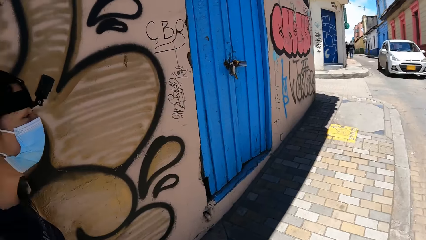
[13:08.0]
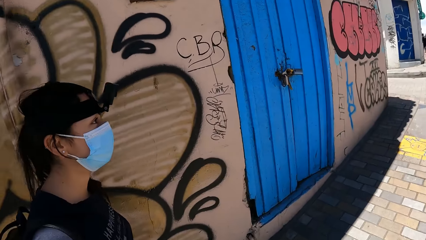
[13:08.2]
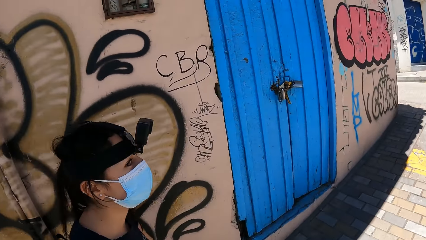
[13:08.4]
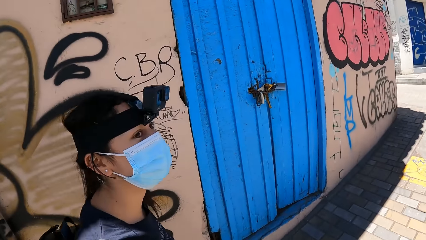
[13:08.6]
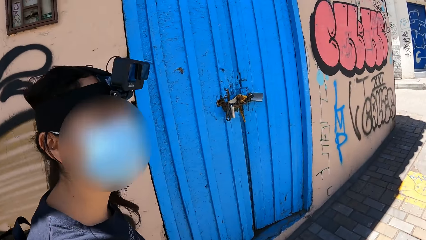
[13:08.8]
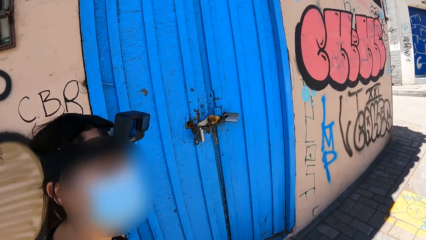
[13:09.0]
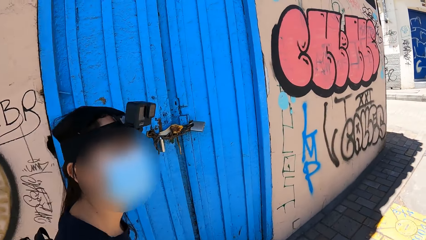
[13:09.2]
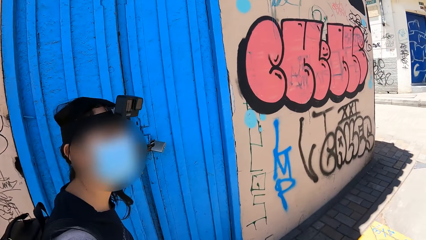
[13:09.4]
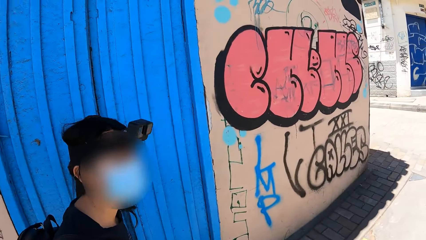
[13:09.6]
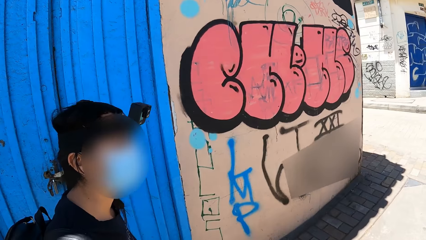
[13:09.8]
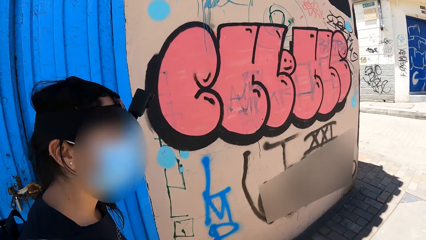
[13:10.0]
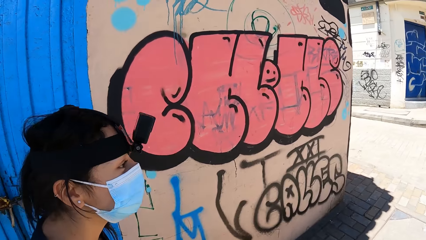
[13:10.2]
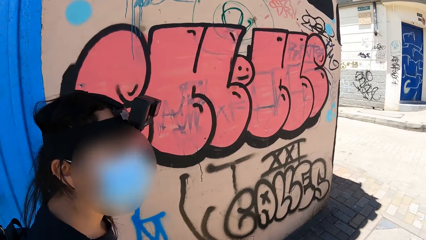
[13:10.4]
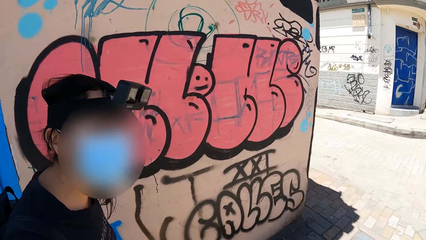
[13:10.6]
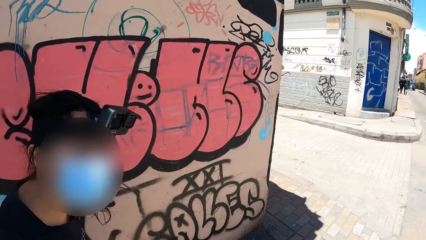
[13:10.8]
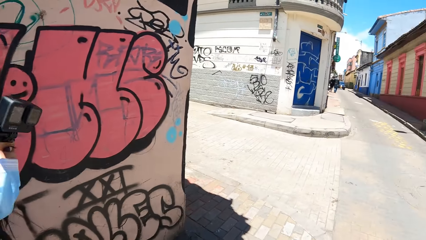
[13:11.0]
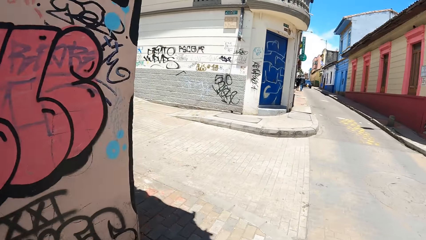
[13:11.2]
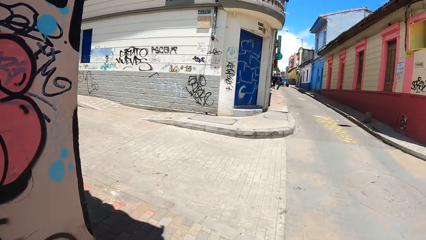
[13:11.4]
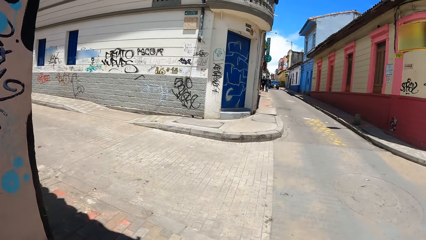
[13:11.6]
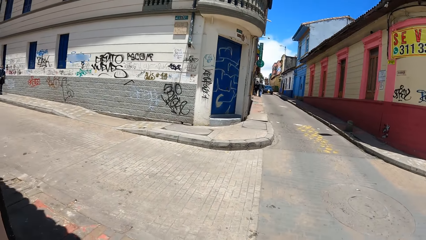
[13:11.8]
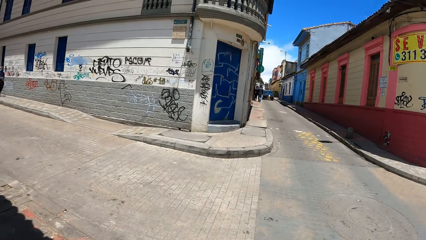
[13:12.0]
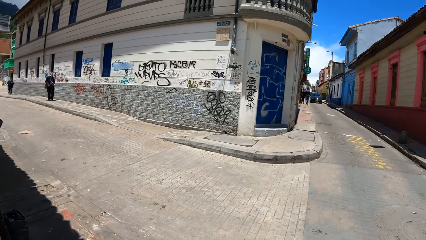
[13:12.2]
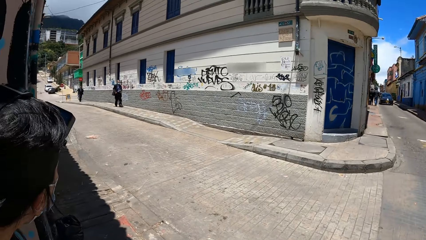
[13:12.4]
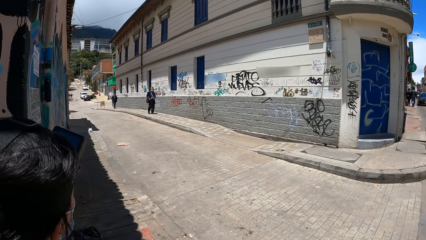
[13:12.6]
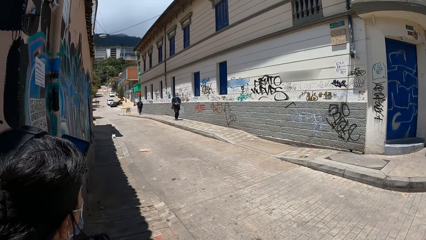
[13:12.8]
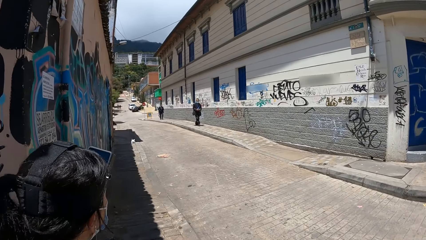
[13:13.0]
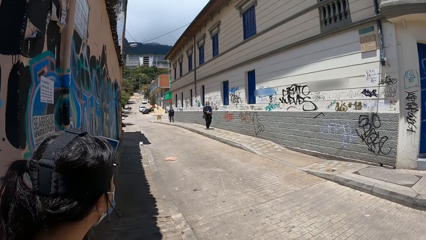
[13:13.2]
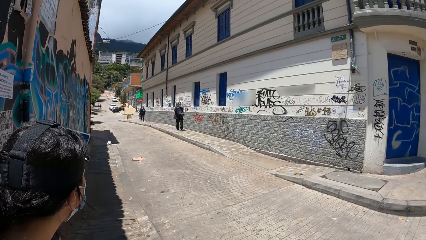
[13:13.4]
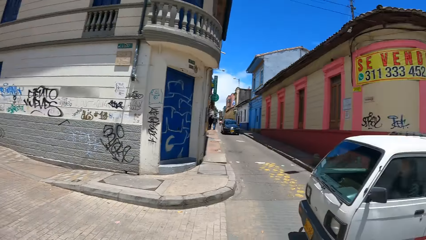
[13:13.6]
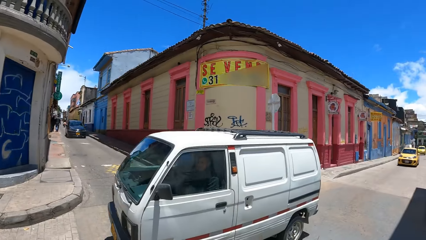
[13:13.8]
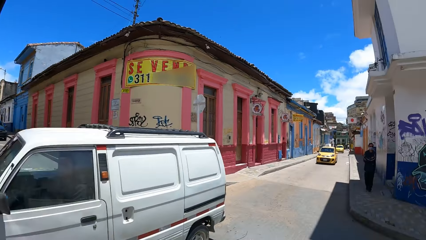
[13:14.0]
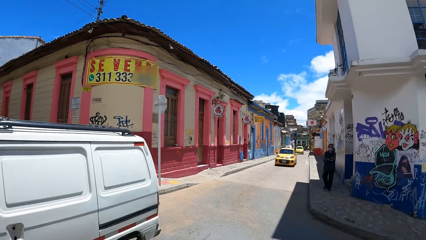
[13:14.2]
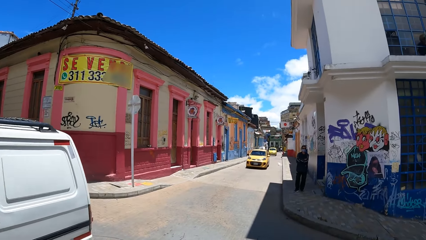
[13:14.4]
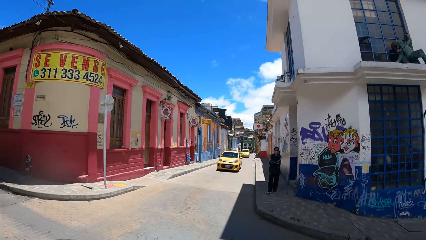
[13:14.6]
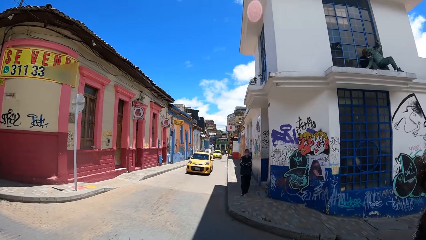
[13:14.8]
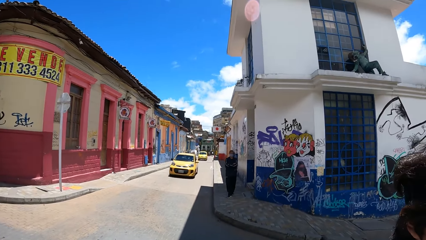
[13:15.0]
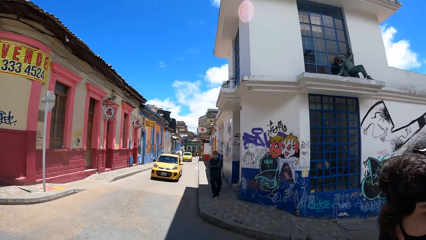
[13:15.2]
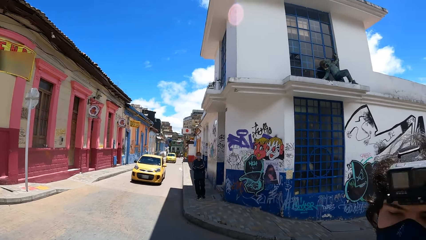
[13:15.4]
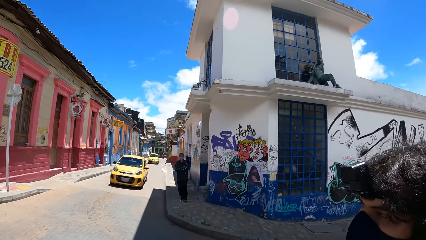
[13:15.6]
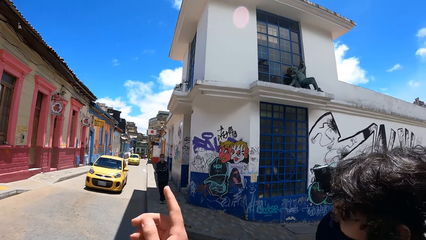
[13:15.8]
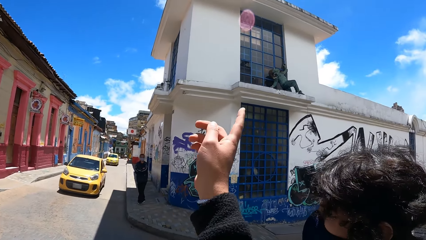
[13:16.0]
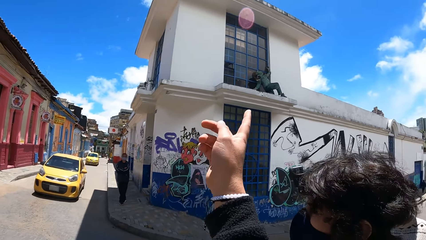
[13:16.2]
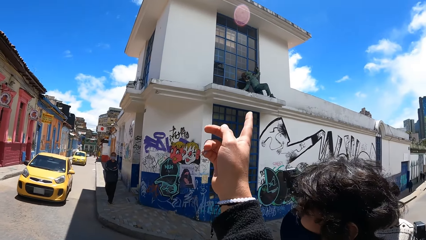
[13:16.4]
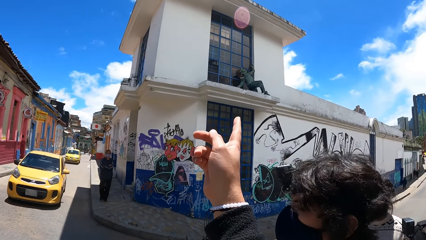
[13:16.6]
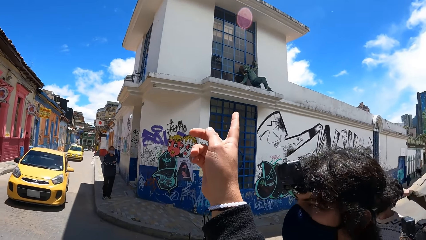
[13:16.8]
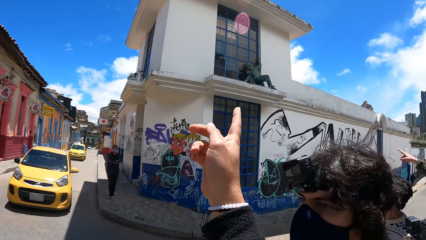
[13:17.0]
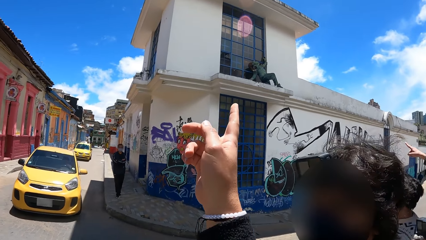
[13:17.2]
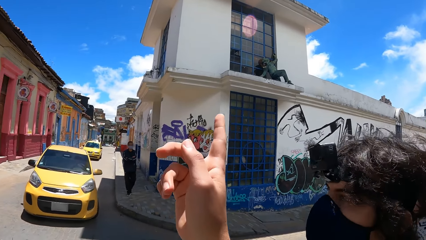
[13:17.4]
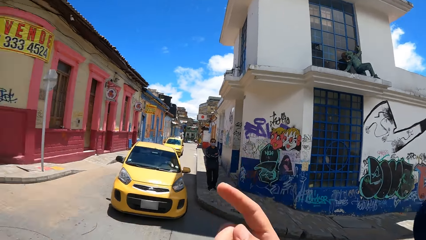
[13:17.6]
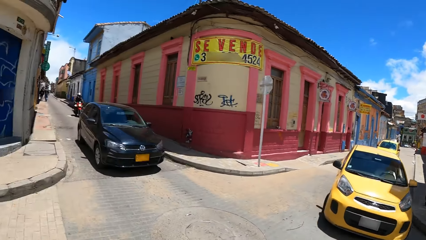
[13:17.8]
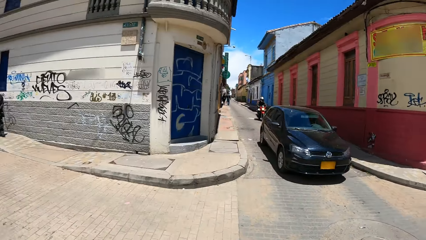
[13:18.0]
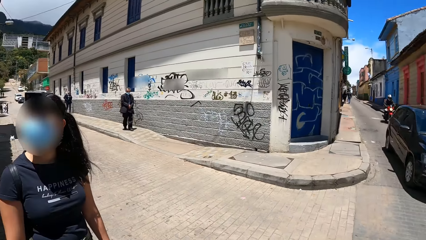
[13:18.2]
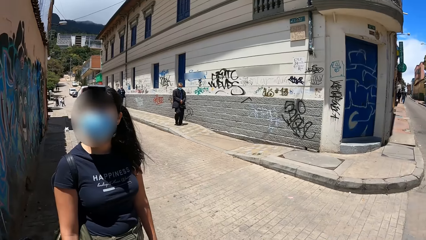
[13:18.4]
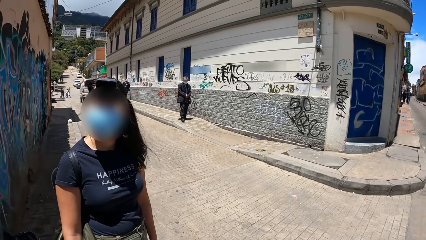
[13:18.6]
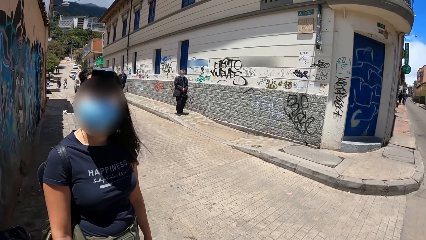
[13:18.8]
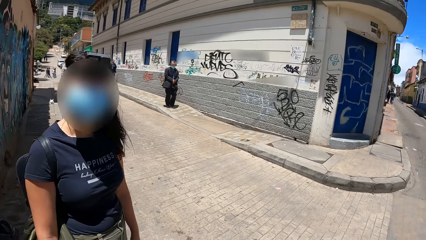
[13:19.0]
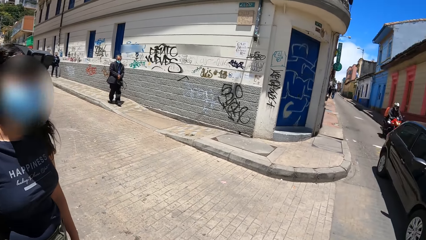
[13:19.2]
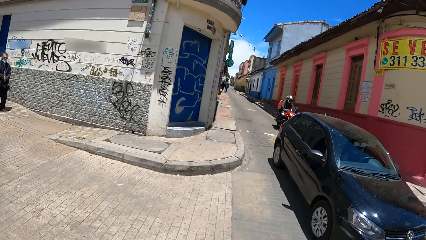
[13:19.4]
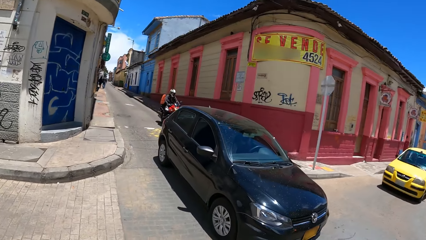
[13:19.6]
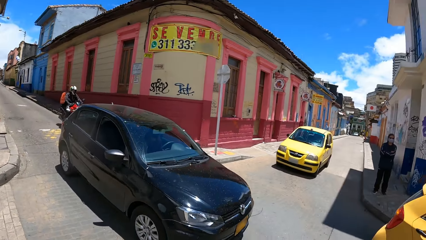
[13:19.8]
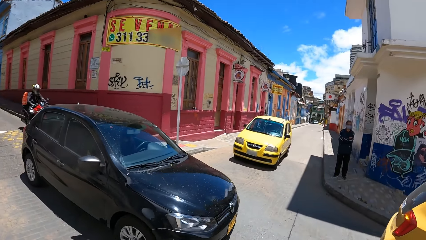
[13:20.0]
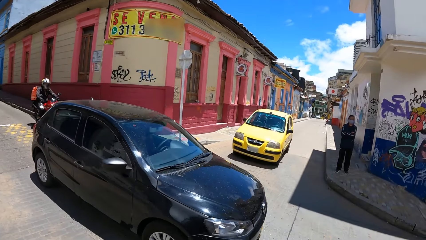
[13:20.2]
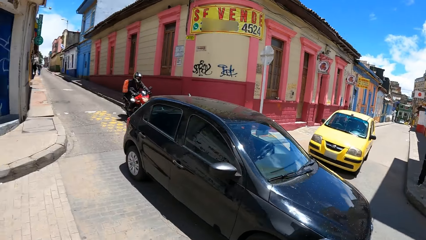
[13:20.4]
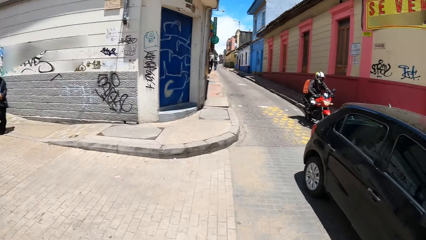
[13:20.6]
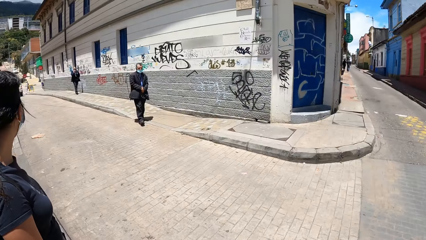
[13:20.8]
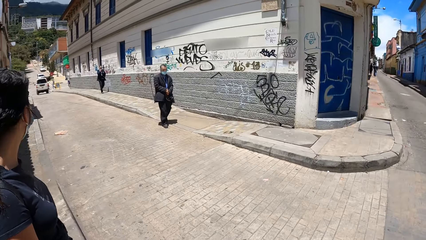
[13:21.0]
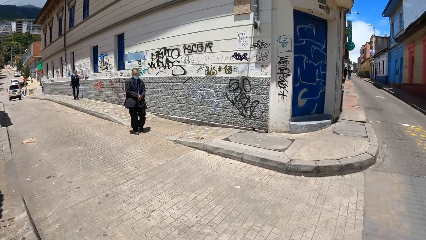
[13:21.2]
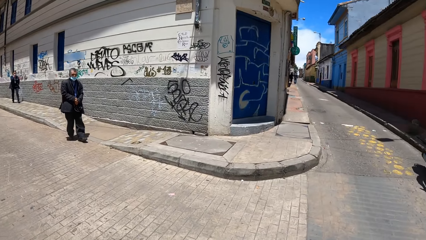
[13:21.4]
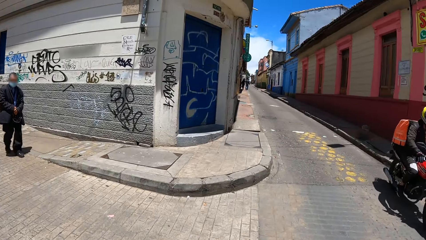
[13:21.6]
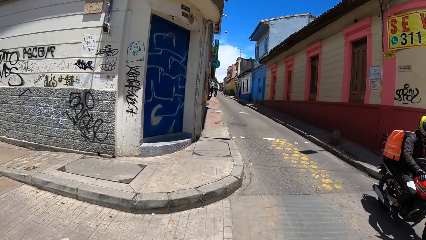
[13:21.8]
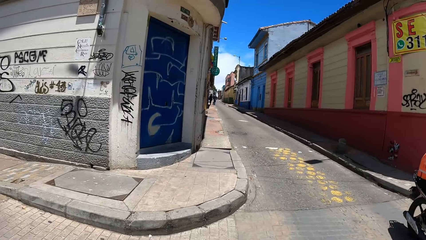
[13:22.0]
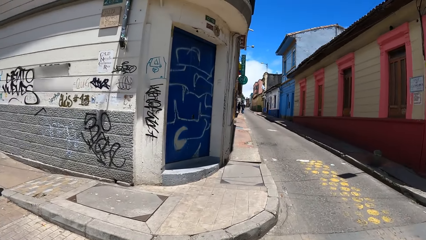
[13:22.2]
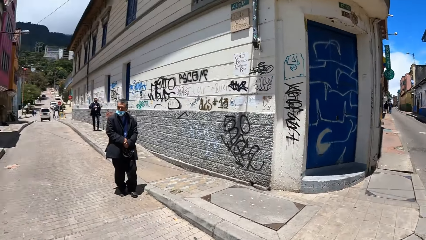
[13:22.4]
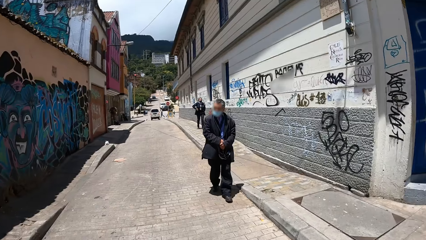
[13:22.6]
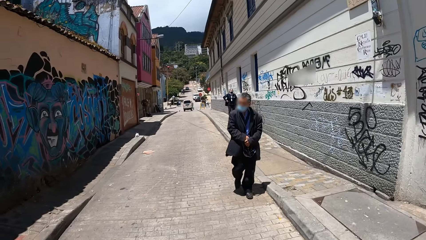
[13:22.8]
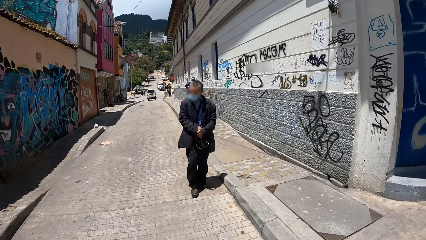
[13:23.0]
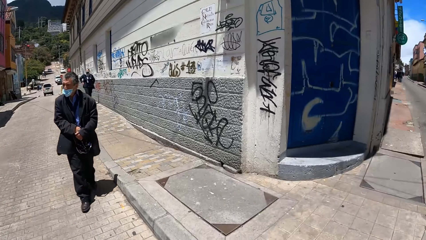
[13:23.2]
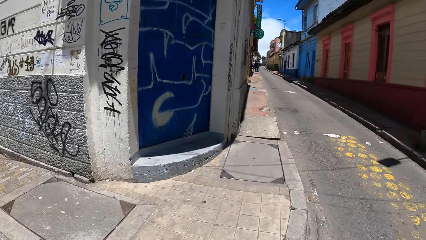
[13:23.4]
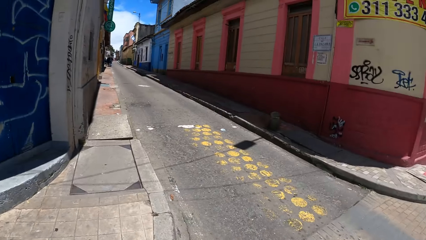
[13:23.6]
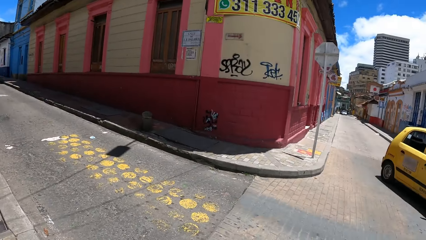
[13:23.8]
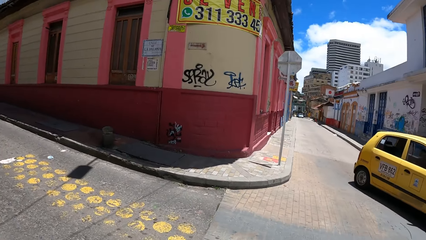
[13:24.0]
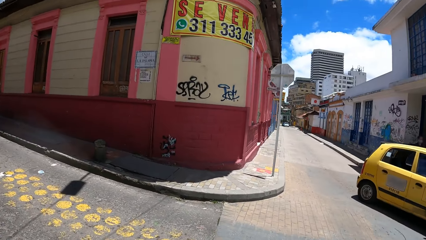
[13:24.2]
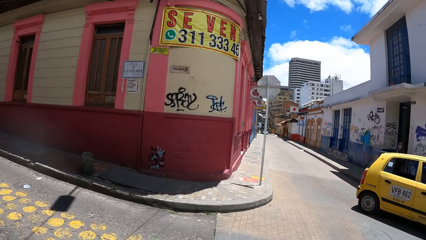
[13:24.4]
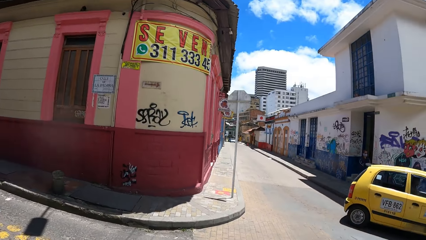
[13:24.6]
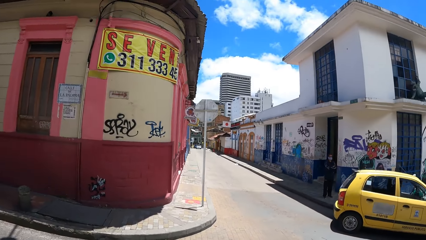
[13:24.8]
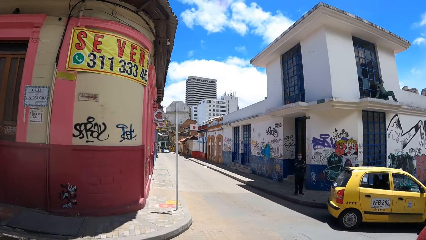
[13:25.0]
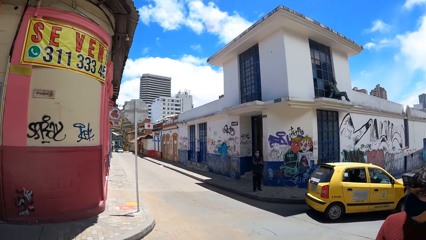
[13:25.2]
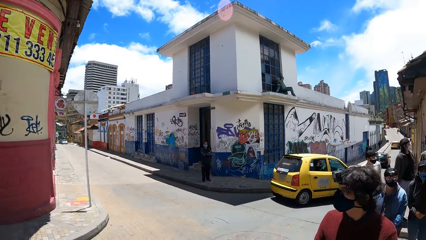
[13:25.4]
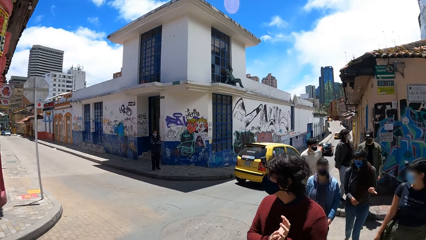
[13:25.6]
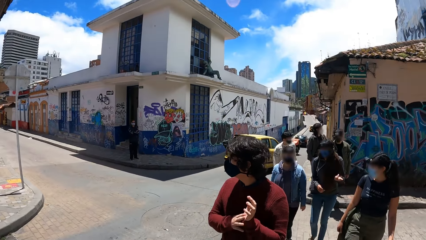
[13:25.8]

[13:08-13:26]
The camera wearer looks at a person. He walks on the sidewalk of the road. He turns around. A white van drives past the camera wearer. The camera wearer points a finger of his right hand at the statue. A yellow car drives towards the camera wearer. The camera wearer looks at the person. He turns around. A black car drives past the camera wearer. The camera wearer crosses the road. A motorcycle rides past the camera wearer. The camera wearer looks around. A yellow car drives past the camera wearer.
